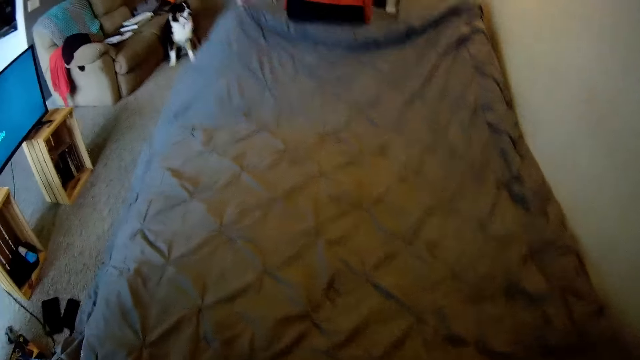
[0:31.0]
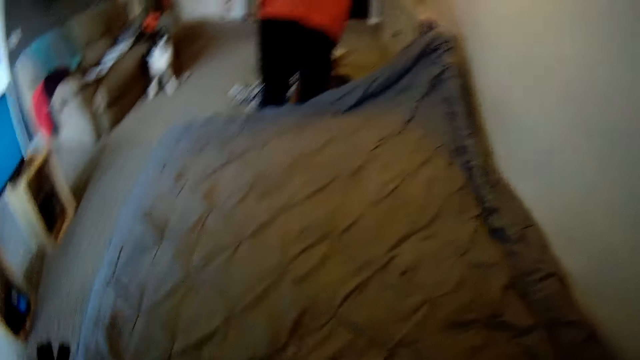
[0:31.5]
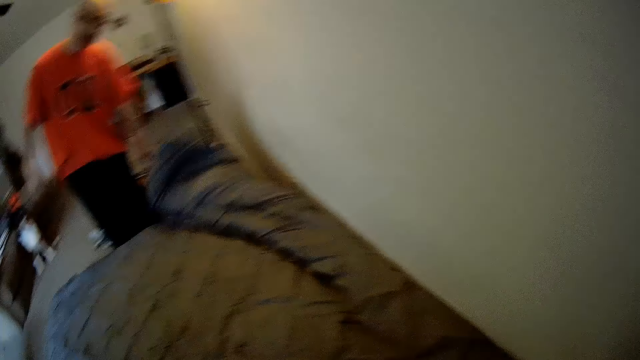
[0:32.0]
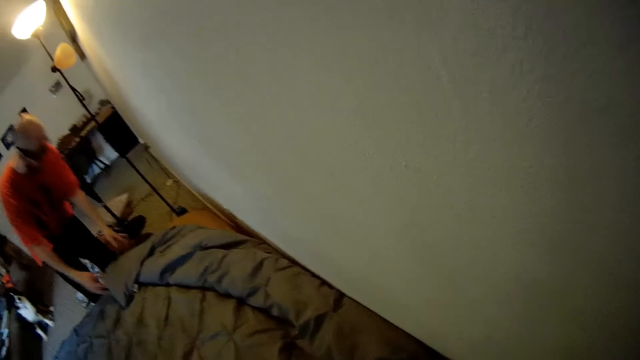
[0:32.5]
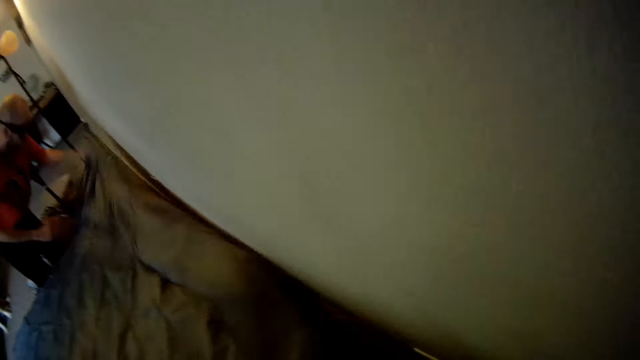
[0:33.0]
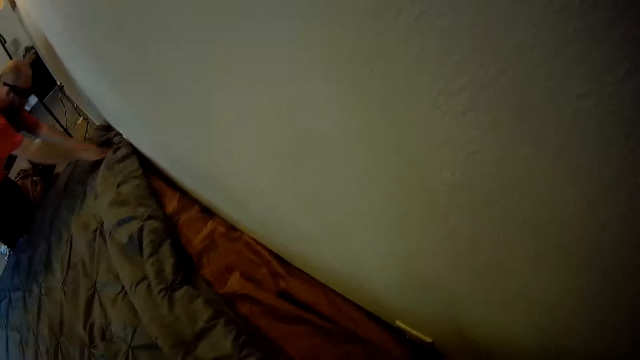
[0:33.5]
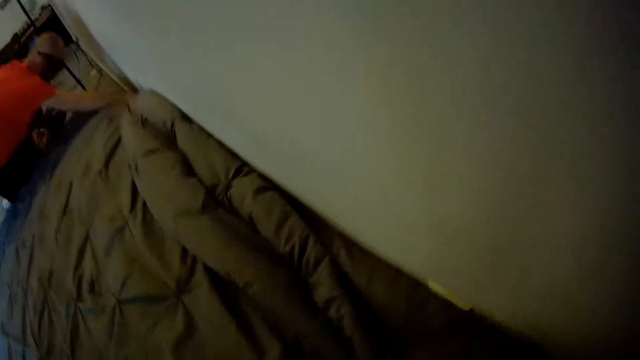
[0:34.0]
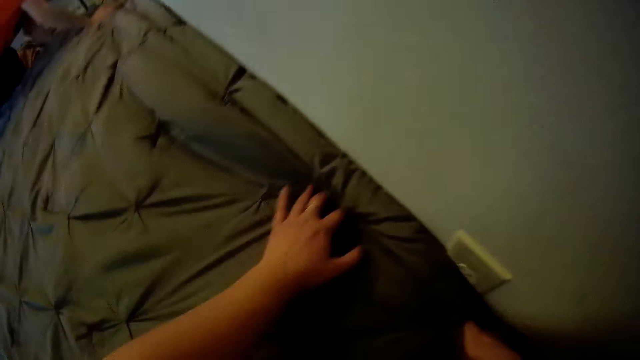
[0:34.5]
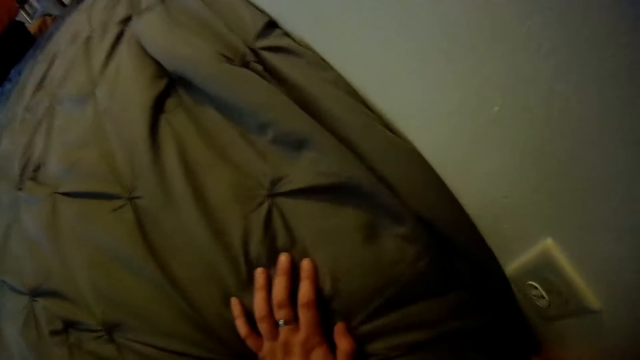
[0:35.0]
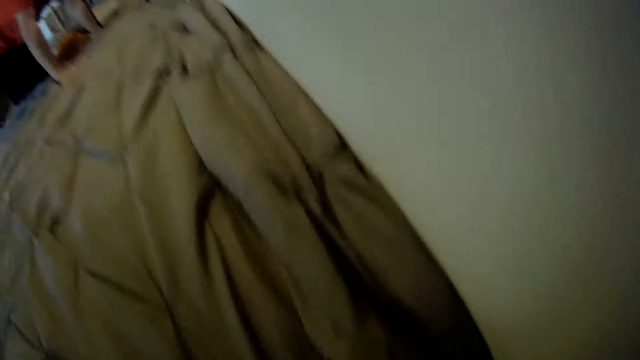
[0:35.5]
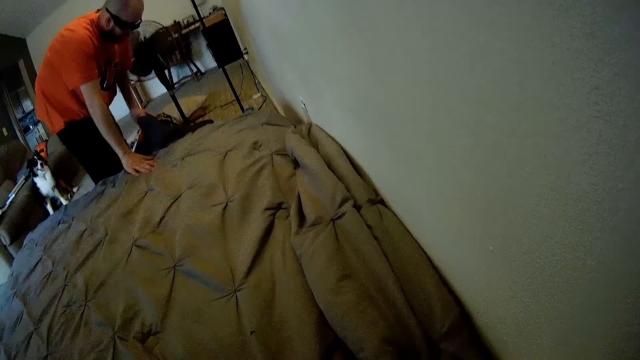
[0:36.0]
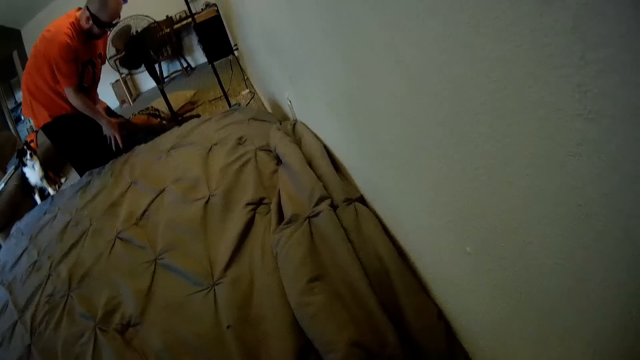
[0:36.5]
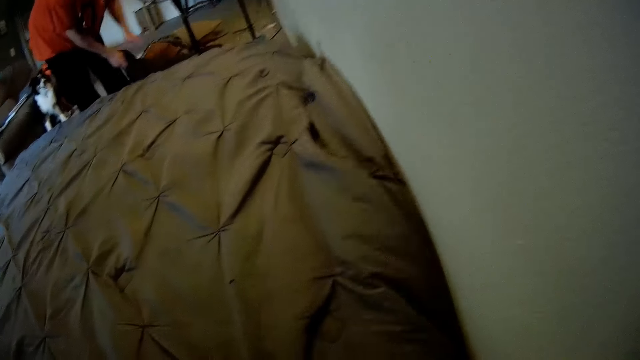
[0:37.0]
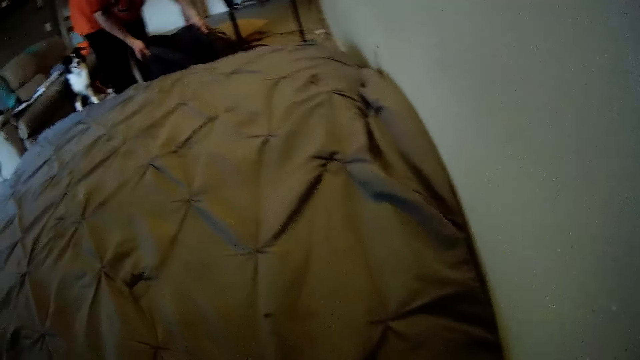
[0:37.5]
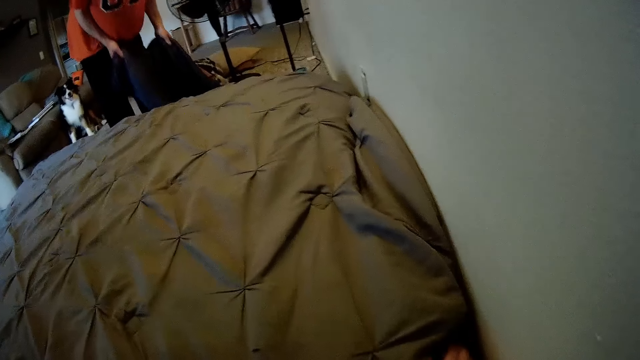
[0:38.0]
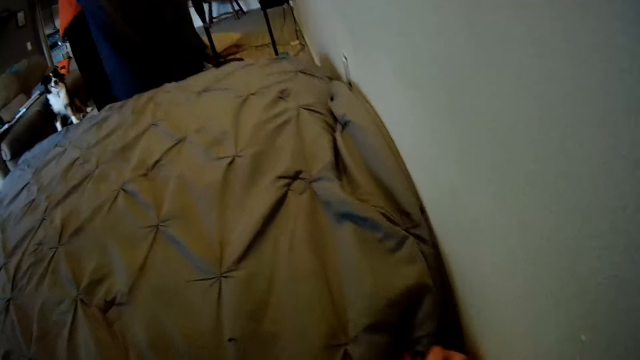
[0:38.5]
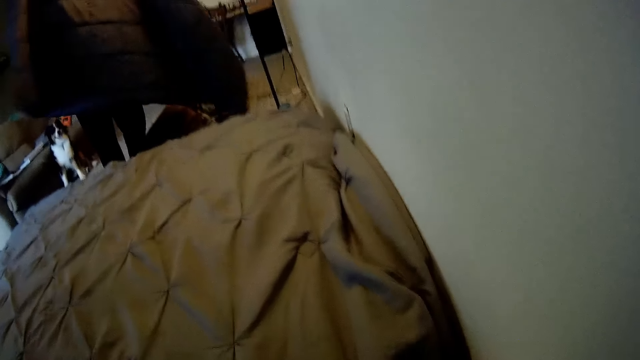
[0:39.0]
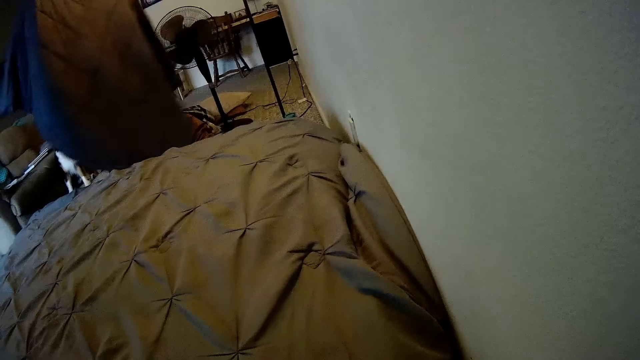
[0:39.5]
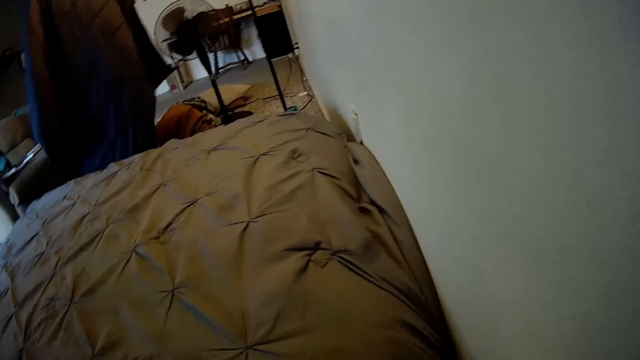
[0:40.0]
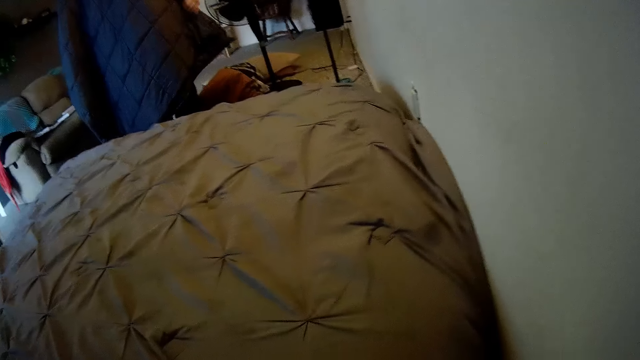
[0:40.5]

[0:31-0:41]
The man drops the duvet on the bed with his left hand. The man talks to the camera wearer. The man adjusts the duvet on the bed with both hands. The man spreads the bed with the camera wearer. The camera wearer adjusts the duvet on the bed with both hands. The man picks up a bedspread from the floor with his left hand, holds the bedspread with both hands and spreads out the bedspread with both hands.

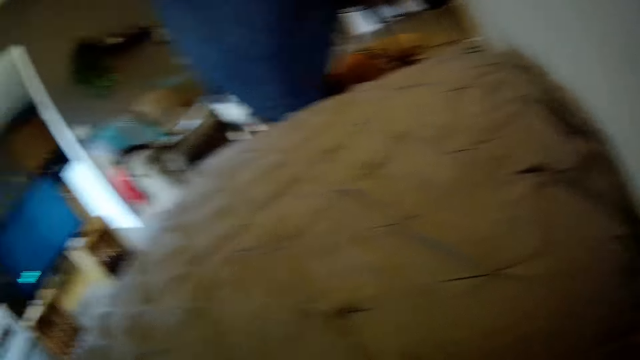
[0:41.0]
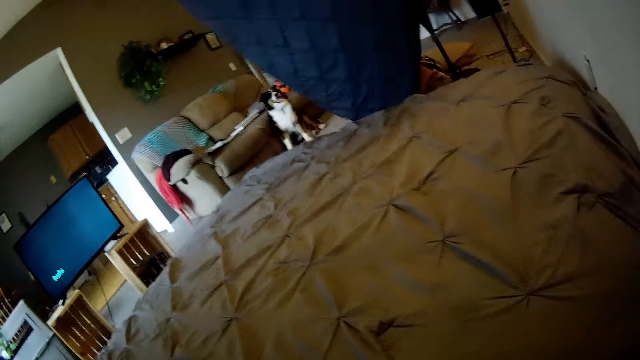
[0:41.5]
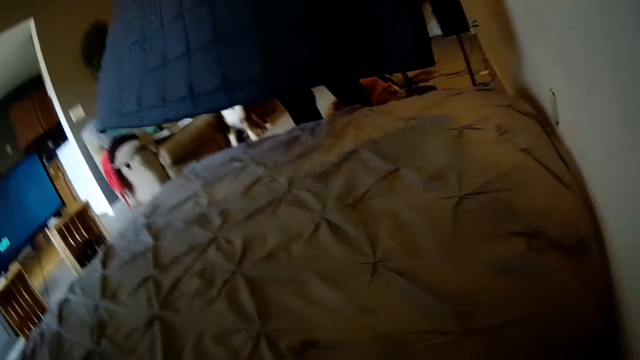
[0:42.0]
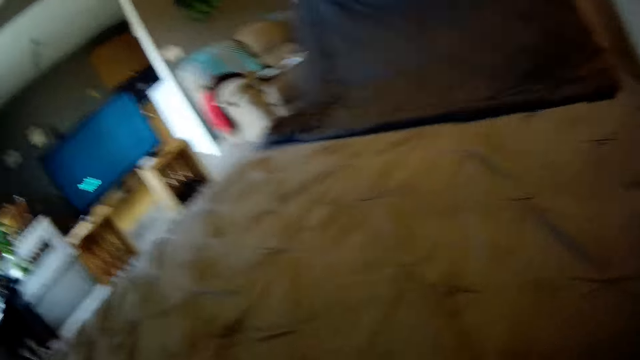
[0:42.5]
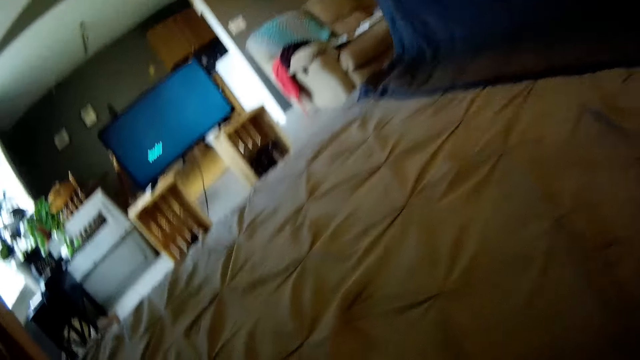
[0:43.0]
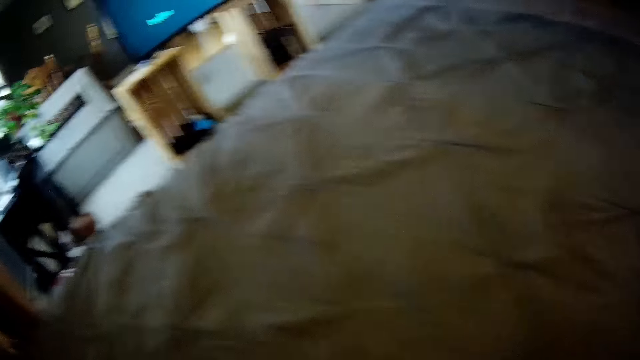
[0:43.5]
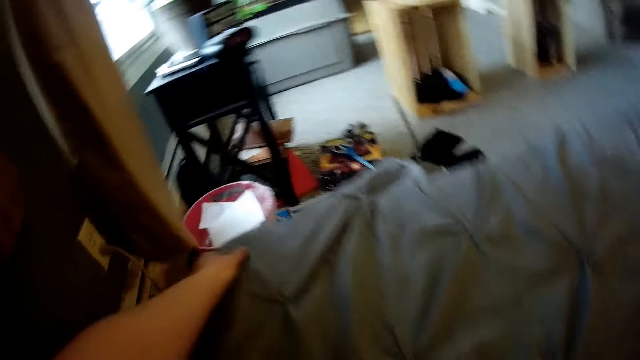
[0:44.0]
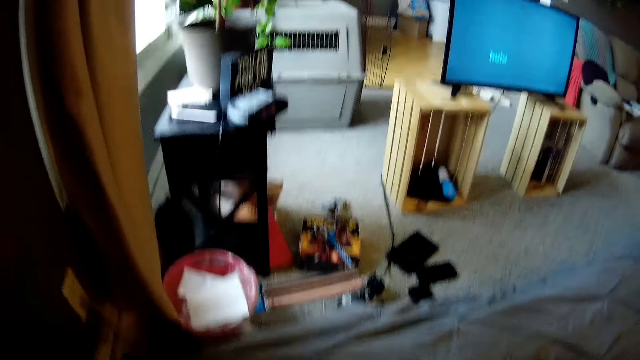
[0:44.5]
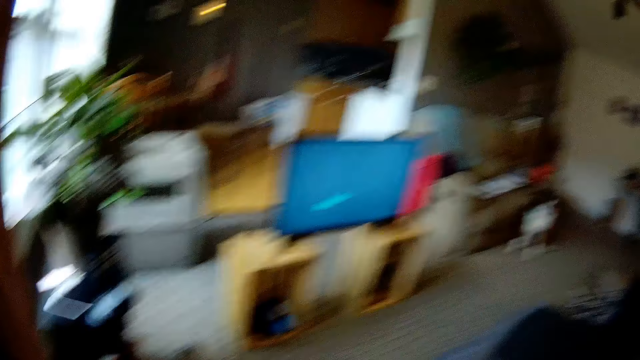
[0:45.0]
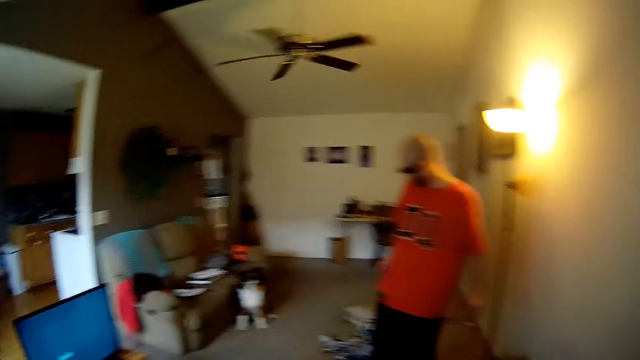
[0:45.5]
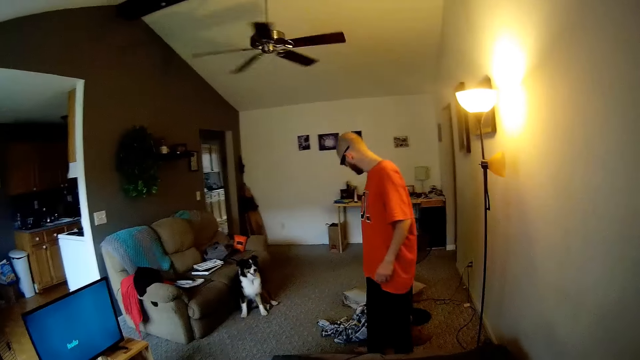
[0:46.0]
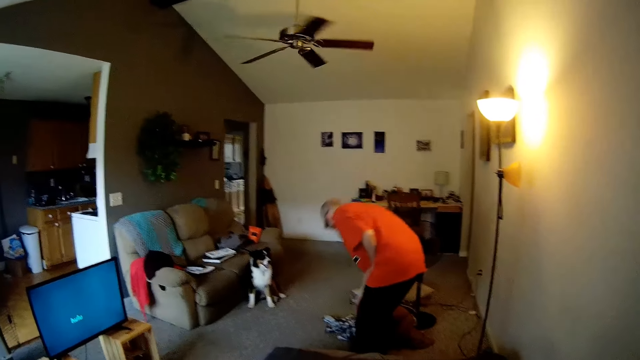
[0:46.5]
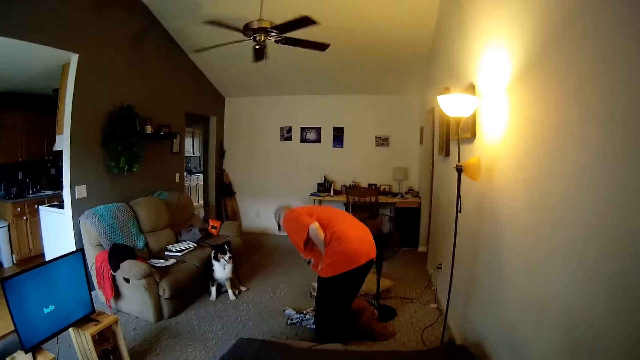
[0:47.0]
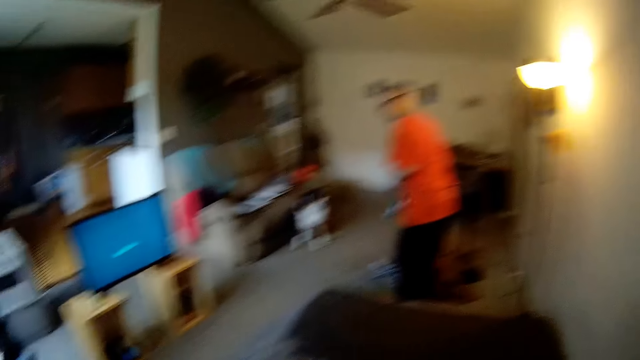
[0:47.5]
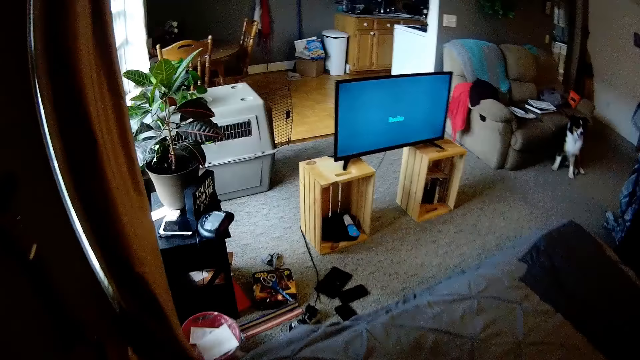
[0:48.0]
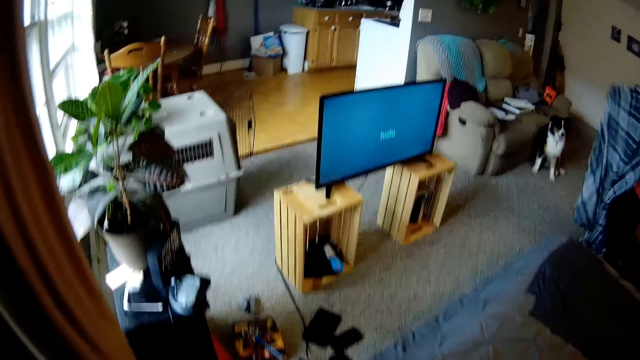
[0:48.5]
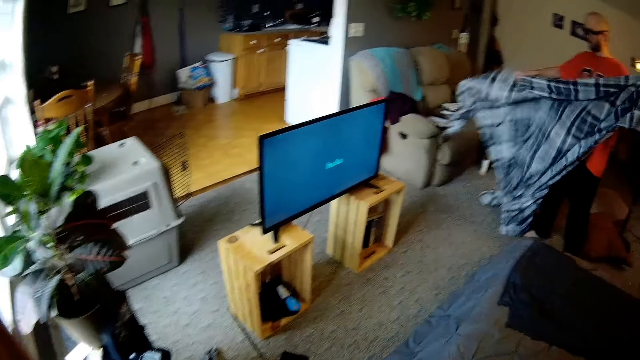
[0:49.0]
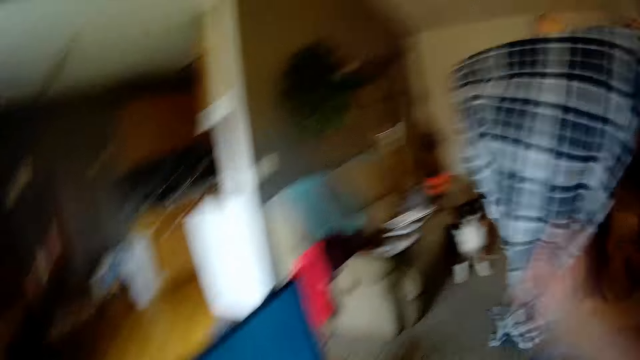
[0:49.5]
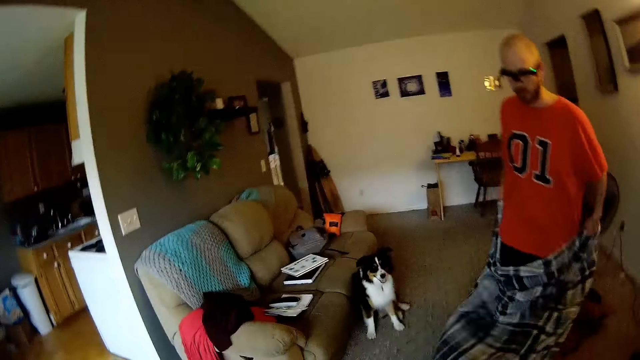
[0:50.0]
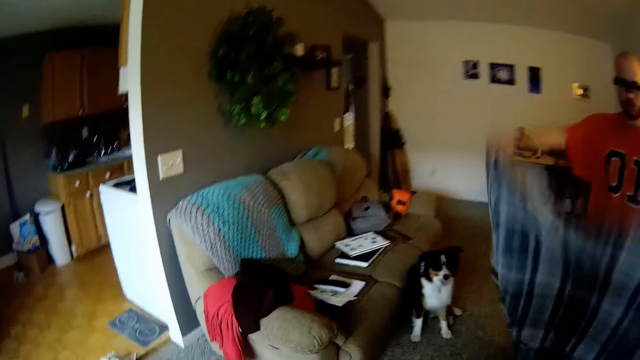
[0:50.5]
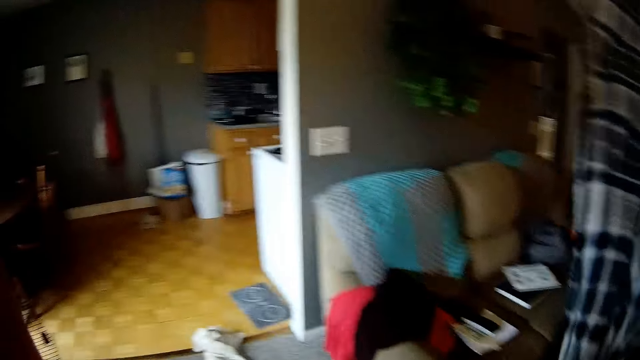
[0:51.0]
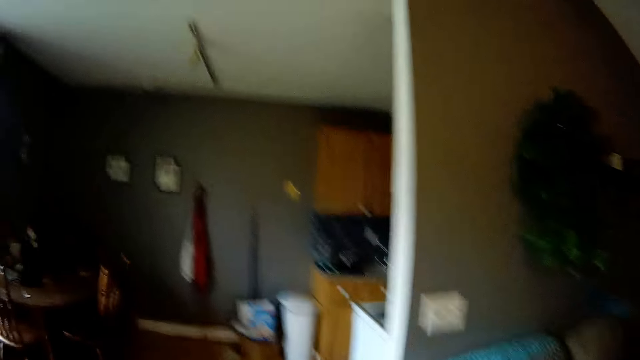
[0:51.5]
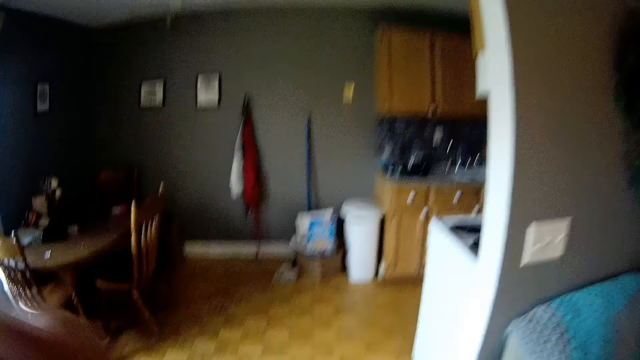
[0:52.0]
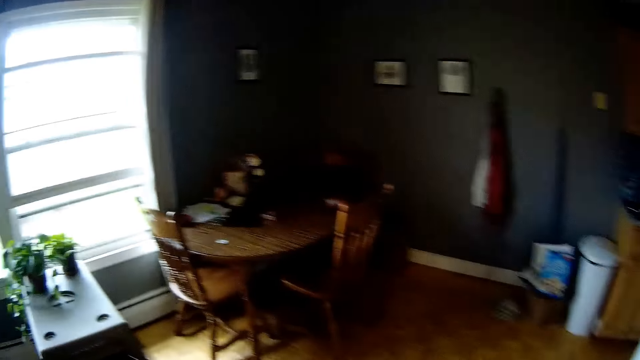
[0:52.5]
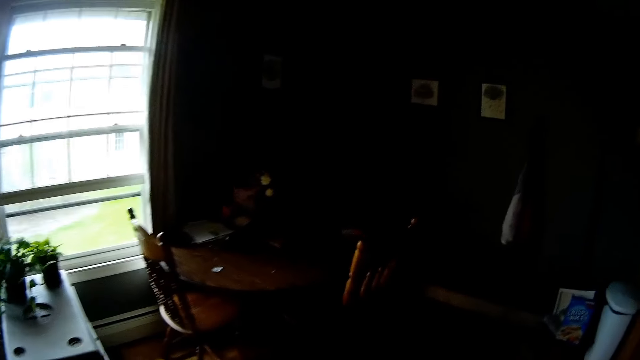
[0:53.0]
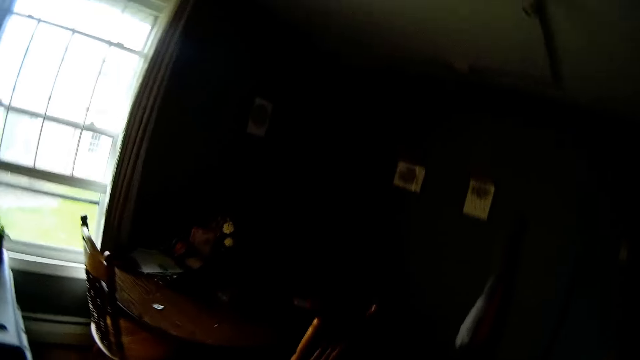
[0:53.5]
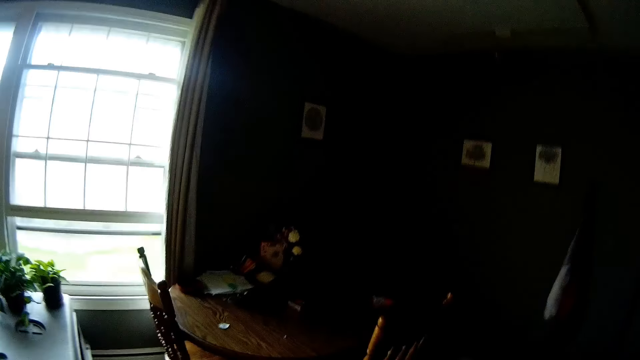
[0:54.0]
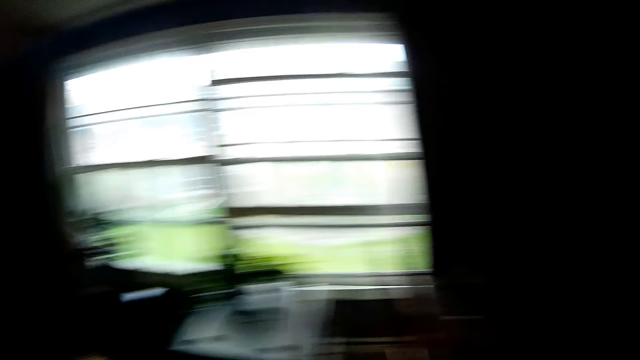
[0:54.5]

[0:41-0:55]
The man spreads the bedspread on the bed with both hands. The camera wearer adjusts the duvet on the left side of the bed with her left hand. The man talks to the camera wearer. The man picks up a blanket from the floor with his right hand and spreads out the blanket with both hands. The camera wearer walks around the house. She drops her right hand from her face. She touches her face with her left hand. The man straightens the blanket.
